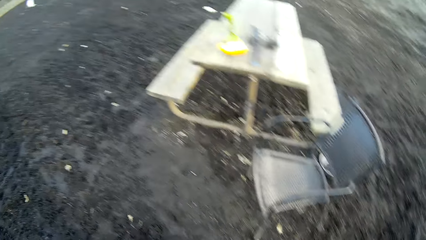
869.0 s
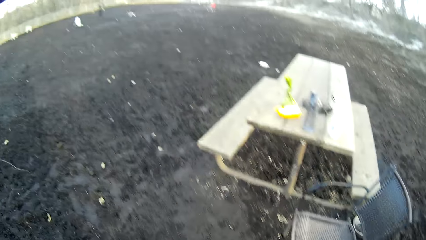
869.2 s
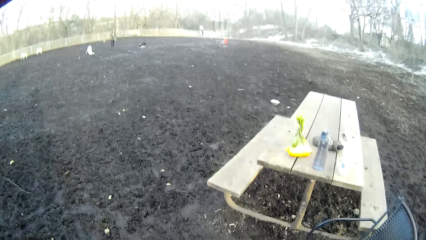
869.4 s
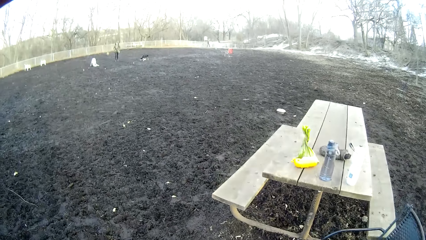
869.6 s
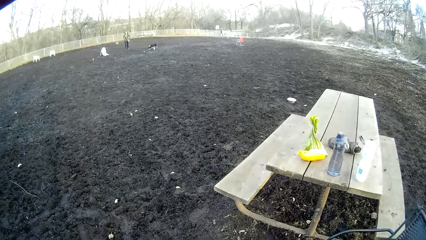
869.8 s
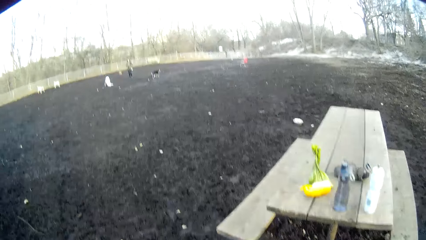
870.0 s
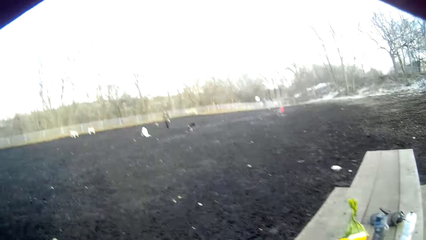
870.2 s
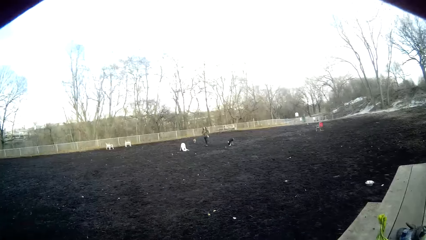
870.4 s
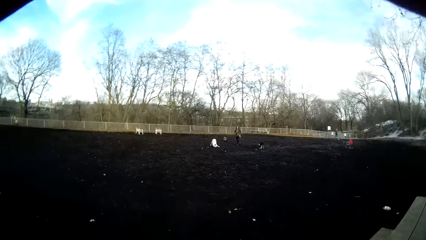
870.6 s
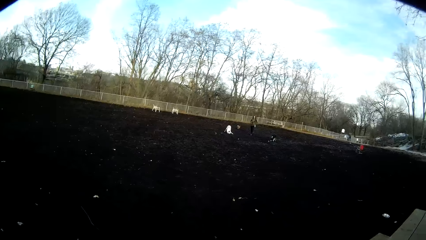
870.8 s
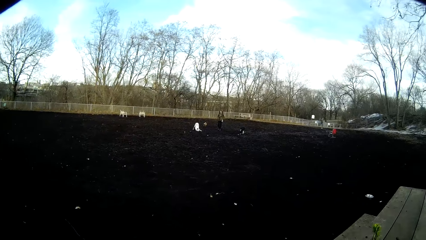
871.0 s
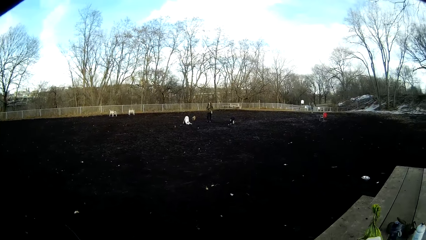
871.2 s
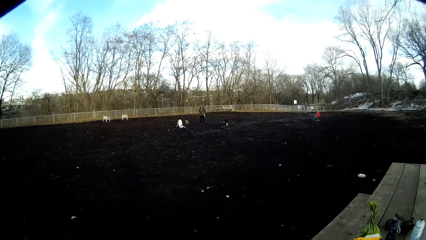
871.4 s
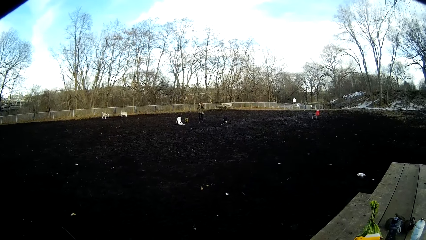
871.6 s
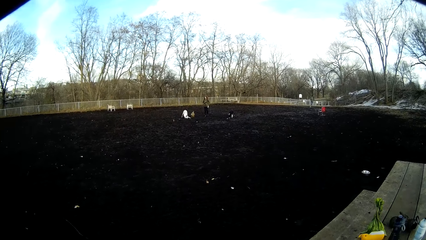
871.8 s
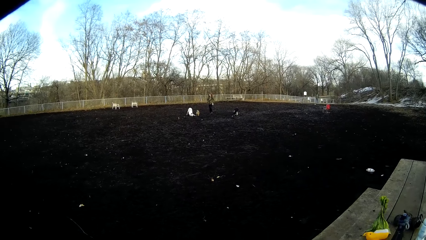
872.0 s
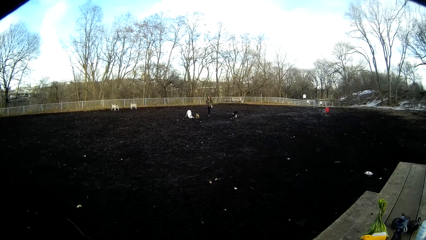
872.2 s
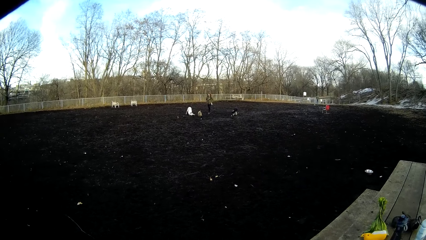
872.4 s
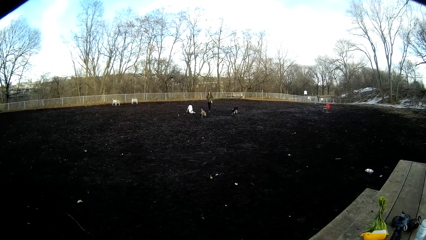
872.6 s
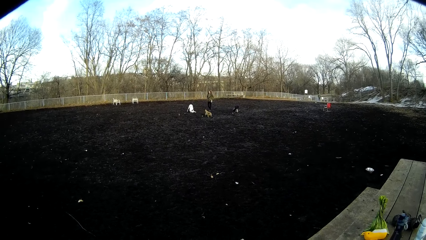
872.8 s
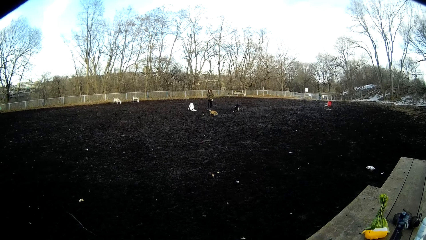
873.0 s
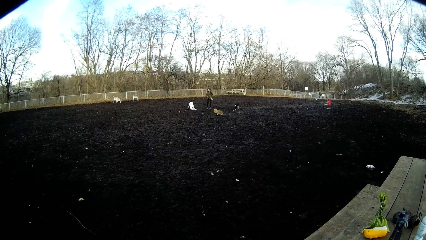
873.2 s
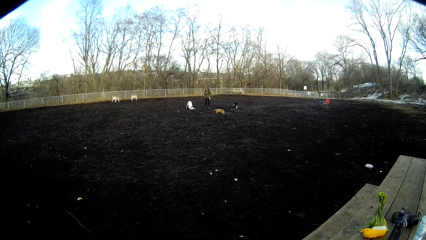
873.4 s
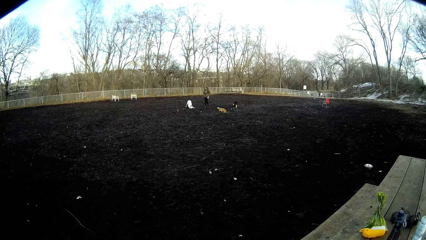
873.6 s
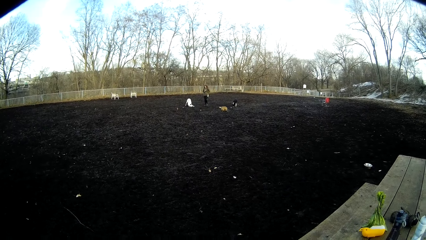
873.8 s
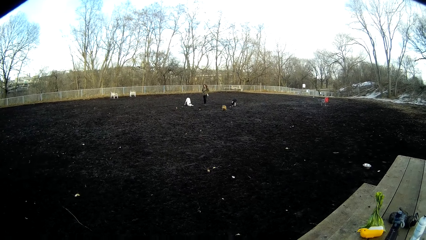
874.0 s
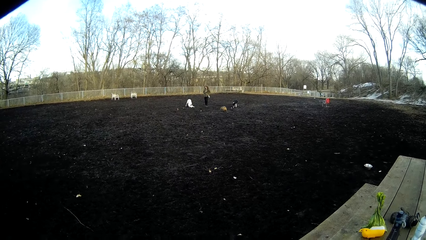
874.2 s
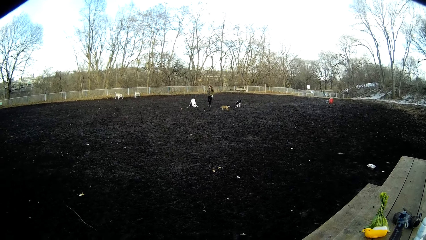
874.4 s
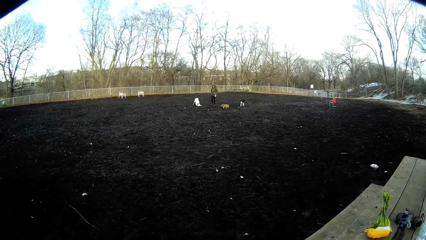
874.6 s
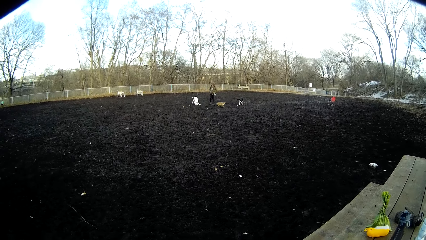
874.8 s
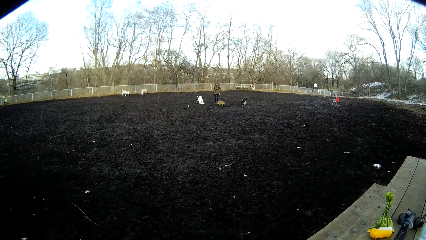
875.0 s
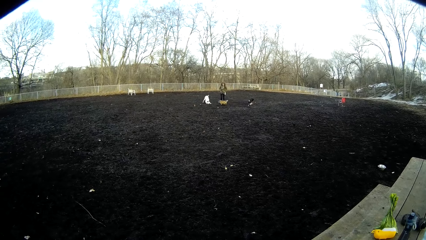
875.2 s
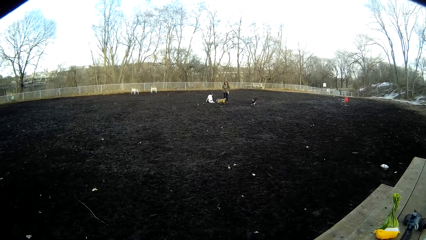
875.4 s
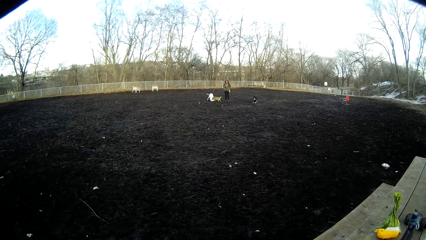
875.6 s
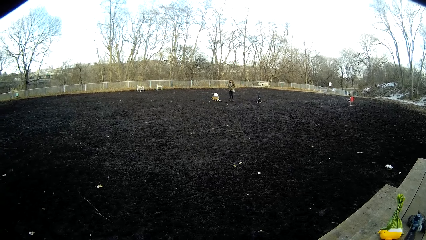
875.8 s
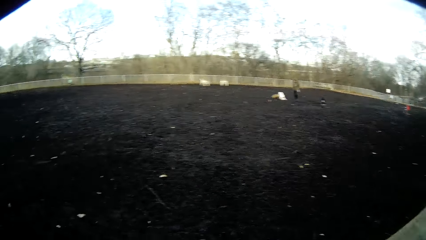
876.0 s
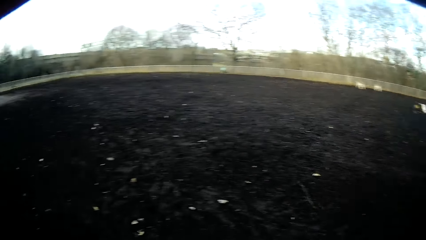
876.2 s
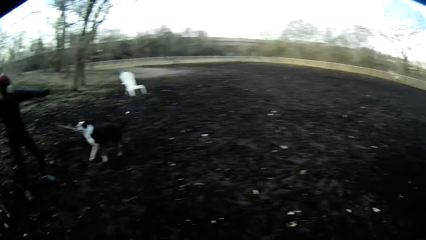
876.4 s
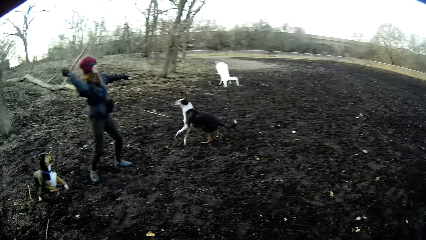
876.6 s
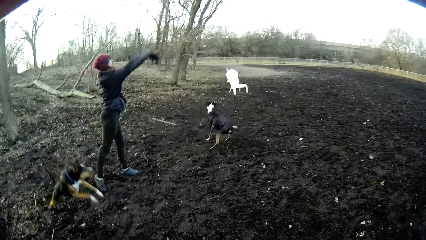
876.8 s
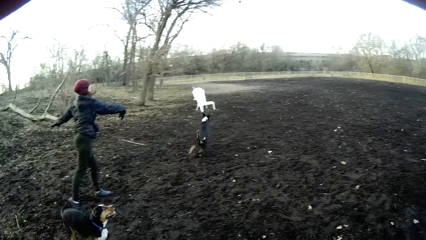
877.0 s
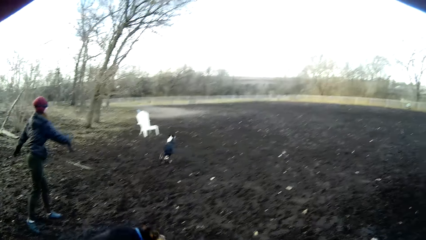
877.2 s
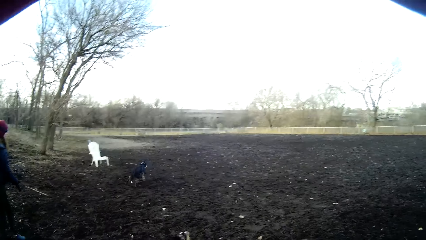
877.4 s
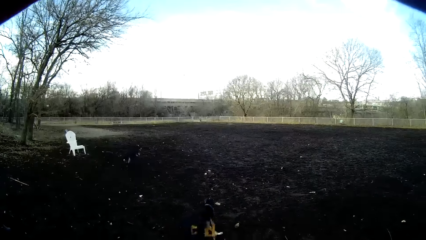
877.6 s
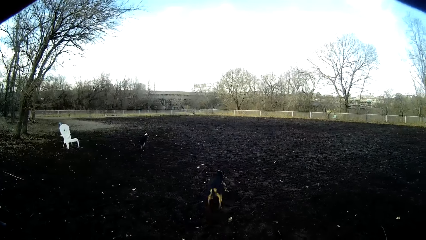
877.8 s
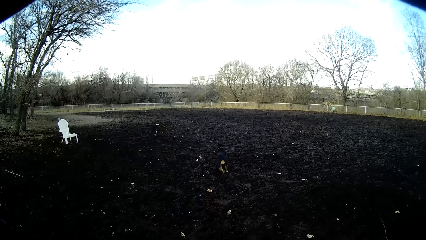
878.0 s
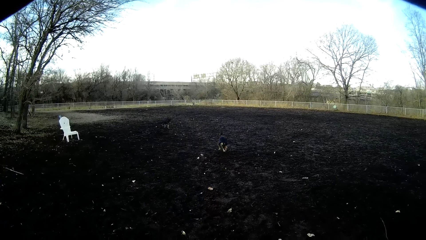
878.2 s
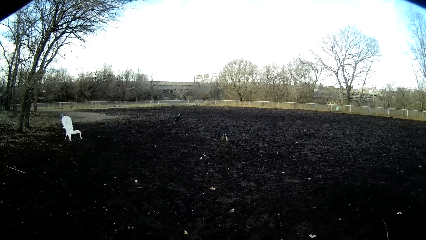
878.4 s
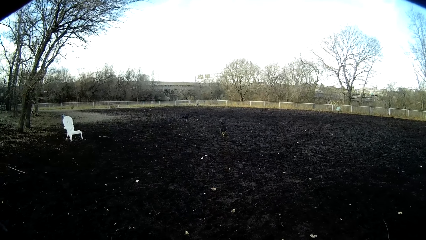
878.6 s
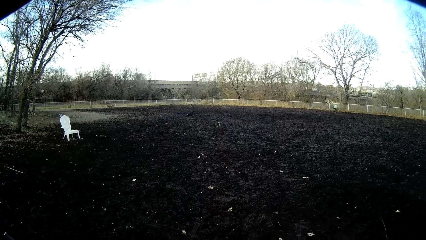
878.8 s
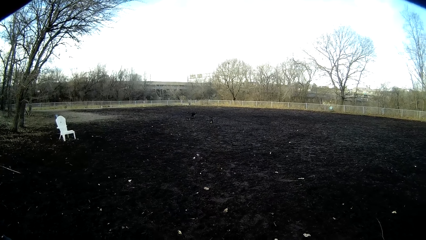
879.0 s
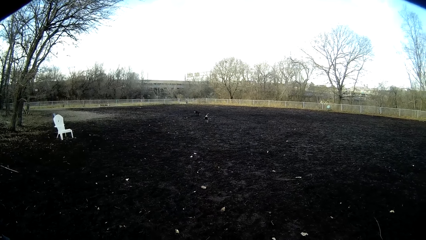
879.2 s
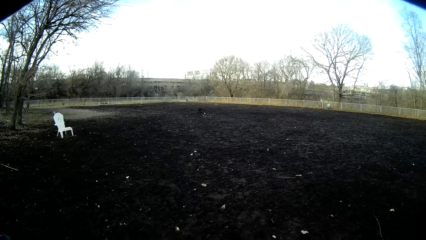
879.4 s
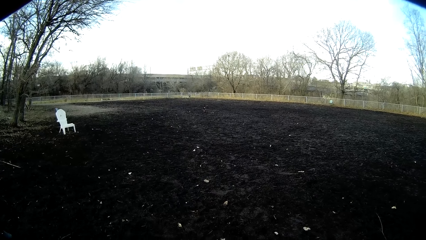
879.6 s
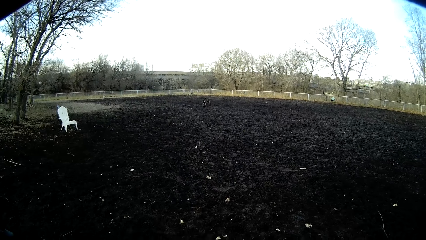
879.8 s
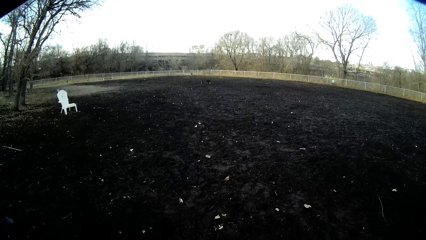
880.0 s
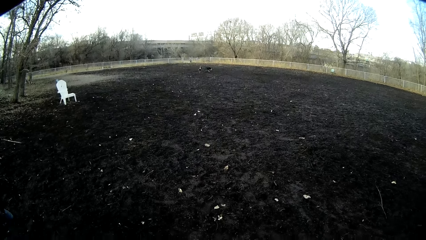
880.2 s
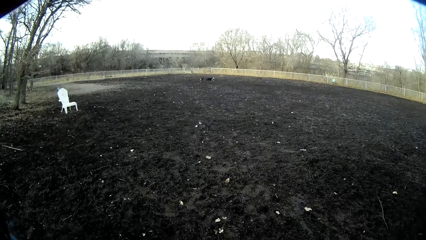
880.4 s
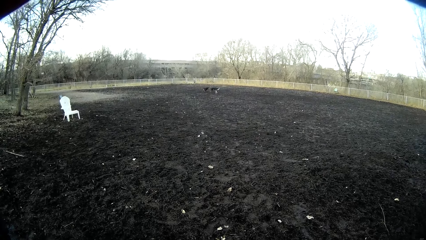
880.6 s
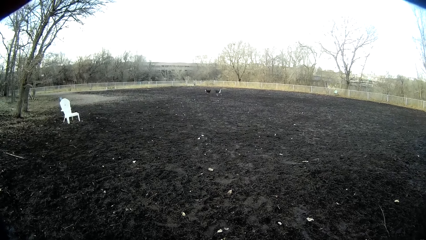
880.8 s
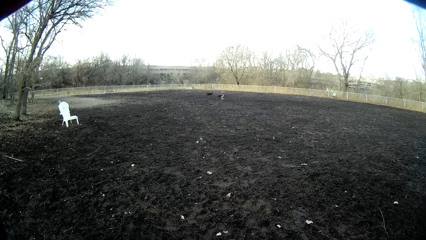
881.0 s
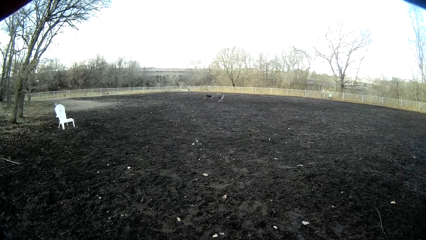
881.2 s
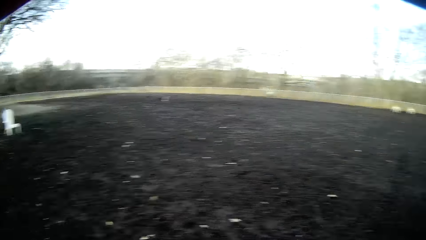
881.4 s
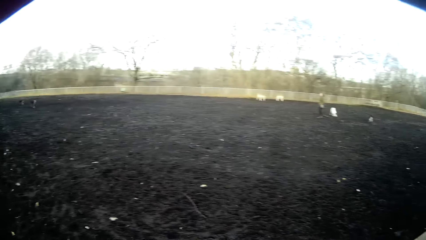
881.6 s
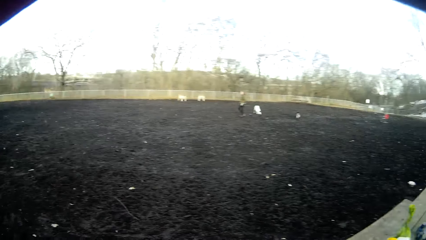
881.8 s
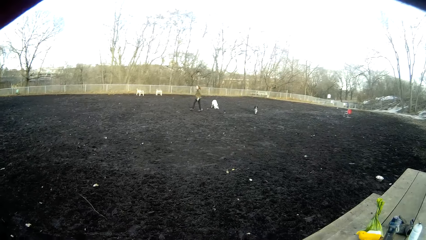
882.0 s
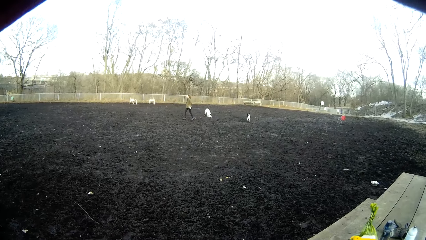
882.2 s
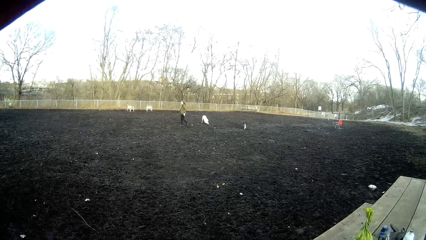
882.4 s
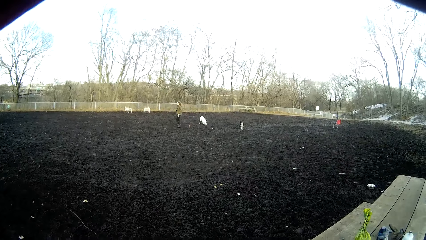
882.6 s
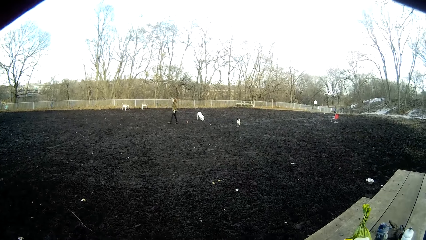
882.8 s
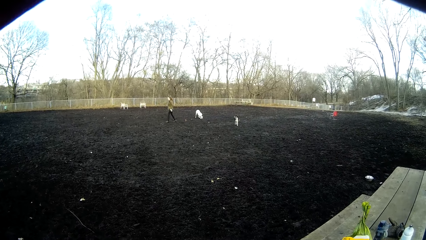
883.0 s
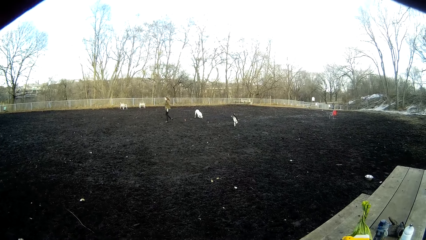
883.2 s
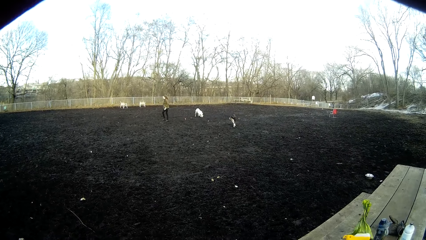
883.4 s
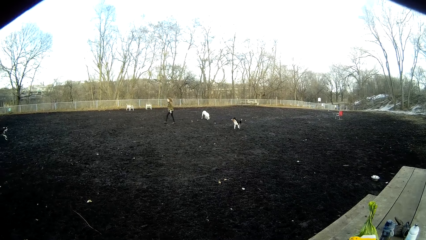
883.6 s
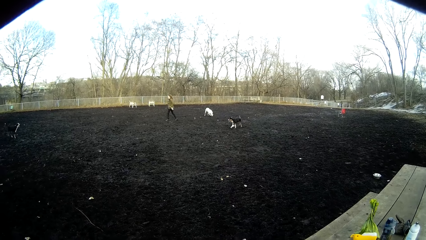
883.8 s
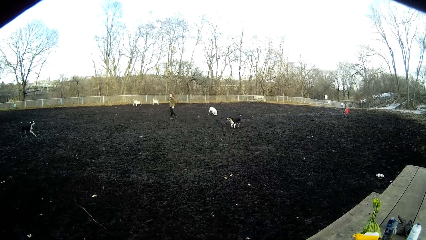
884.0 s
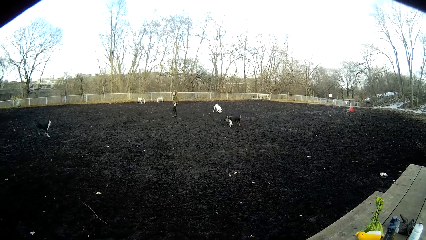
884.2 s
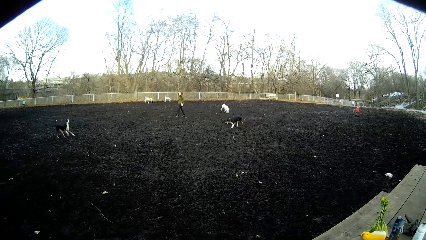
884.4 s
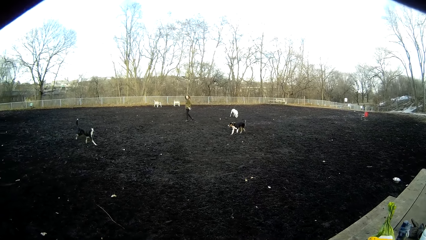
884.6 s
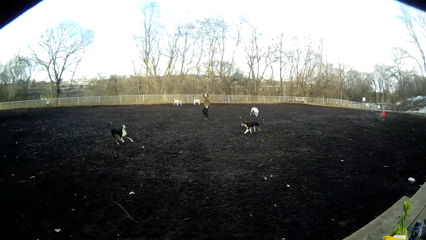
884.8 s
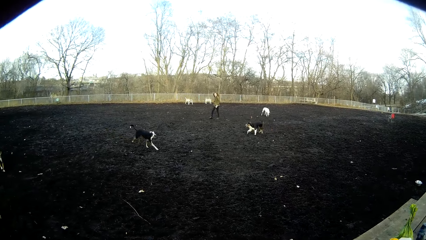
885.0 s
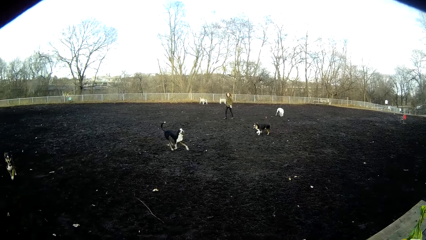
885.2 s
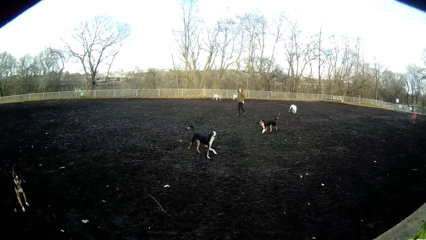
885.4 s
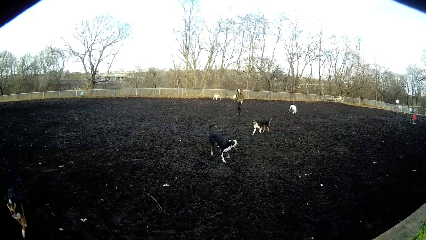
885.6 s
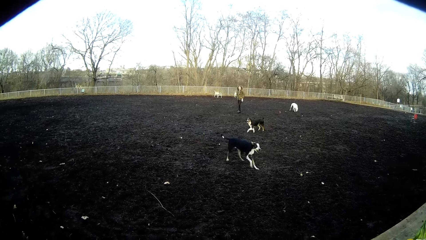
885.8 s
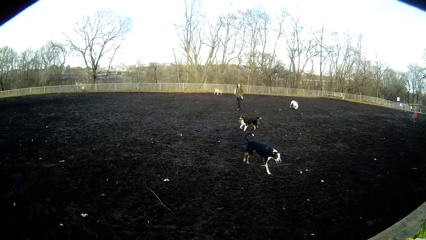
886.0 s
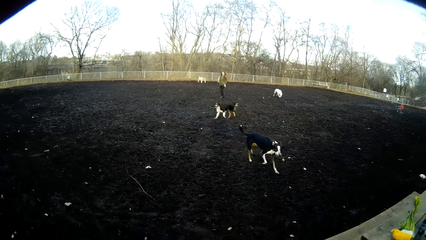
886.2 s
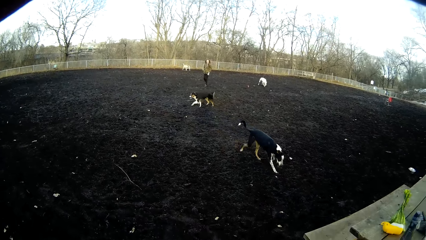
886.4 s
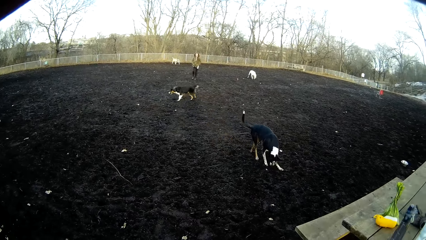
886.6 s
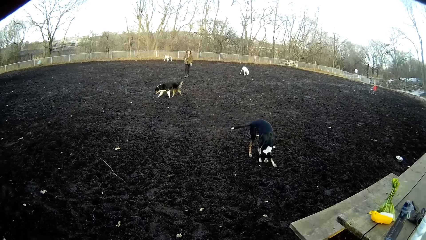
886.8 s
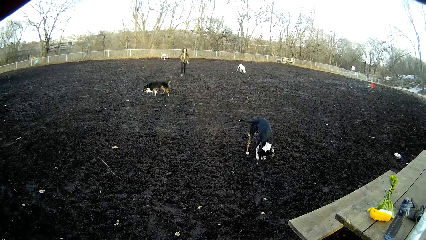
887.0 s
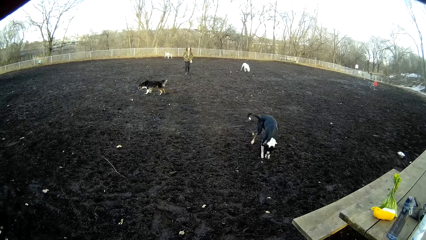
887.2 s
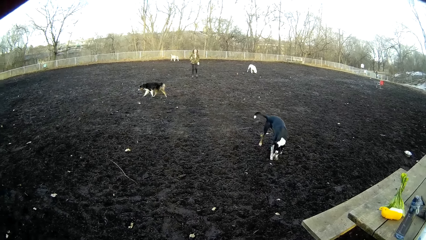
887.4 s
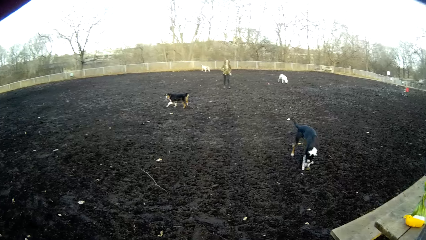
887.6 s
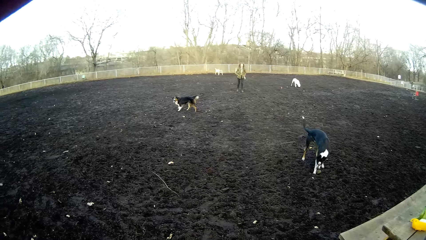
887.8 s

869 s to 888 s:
The lady throws a ball.
